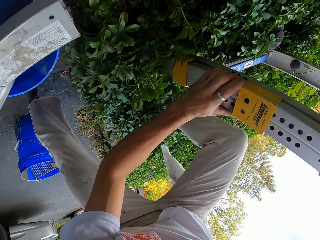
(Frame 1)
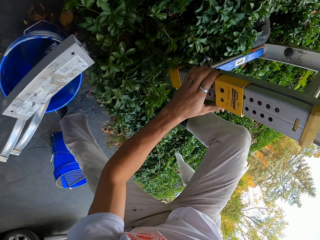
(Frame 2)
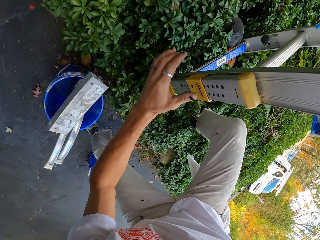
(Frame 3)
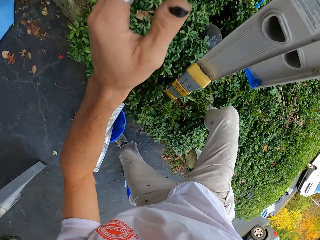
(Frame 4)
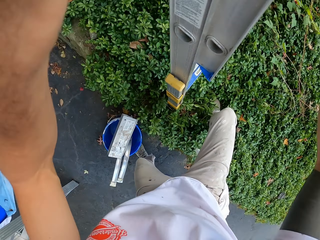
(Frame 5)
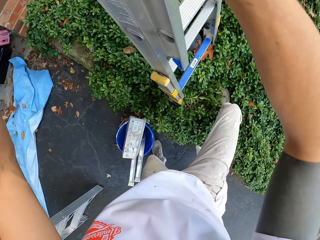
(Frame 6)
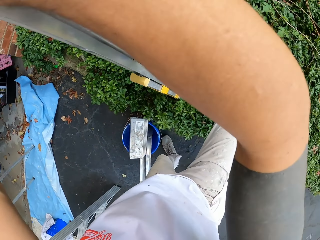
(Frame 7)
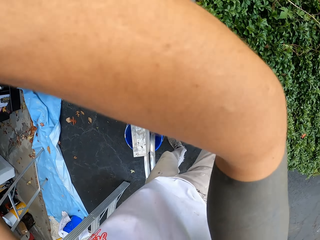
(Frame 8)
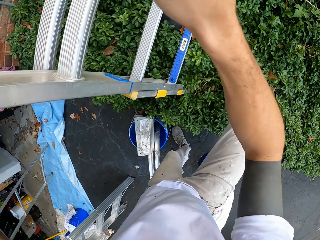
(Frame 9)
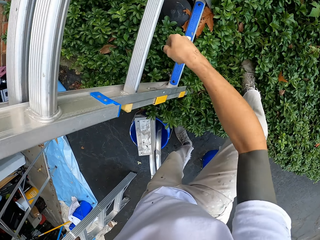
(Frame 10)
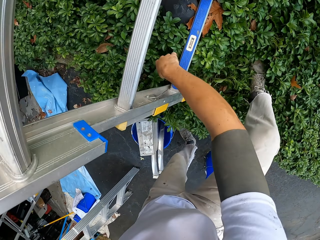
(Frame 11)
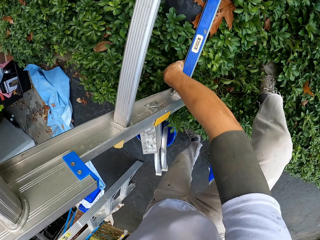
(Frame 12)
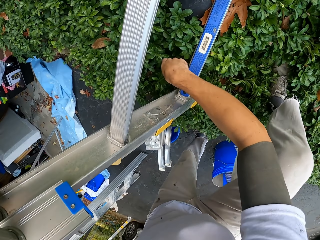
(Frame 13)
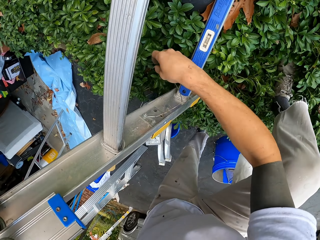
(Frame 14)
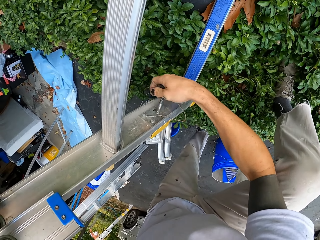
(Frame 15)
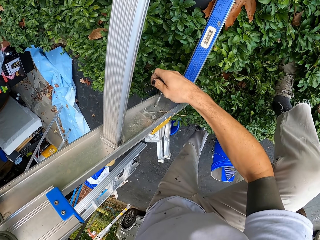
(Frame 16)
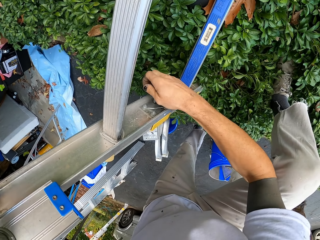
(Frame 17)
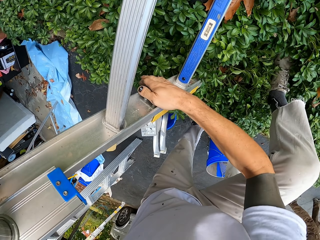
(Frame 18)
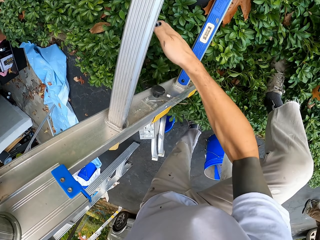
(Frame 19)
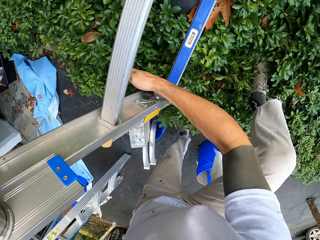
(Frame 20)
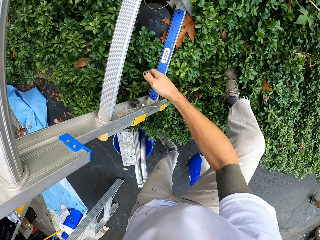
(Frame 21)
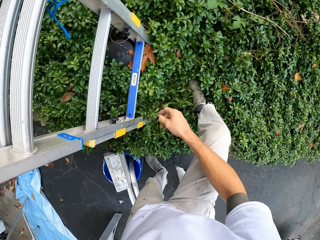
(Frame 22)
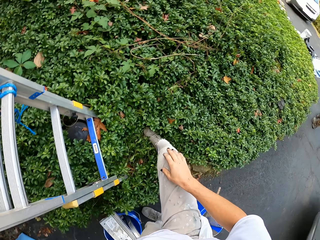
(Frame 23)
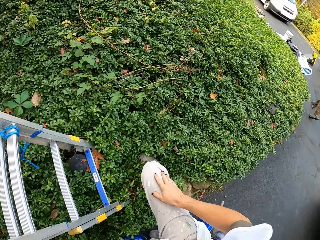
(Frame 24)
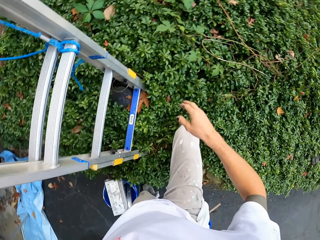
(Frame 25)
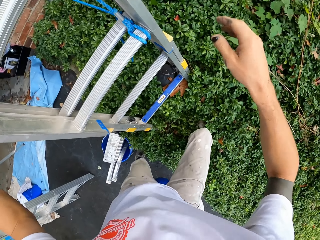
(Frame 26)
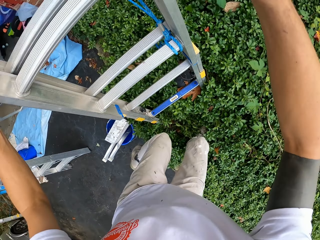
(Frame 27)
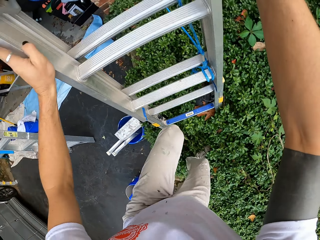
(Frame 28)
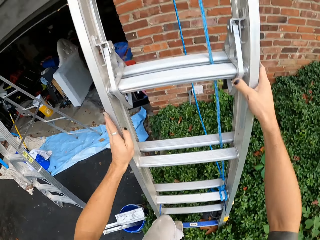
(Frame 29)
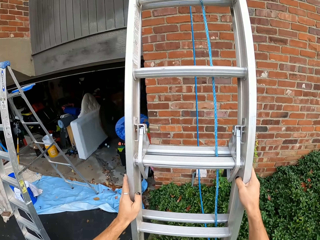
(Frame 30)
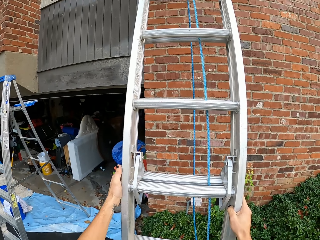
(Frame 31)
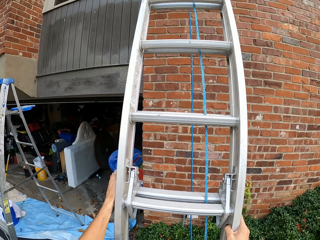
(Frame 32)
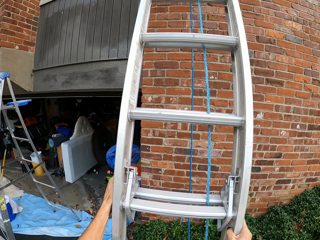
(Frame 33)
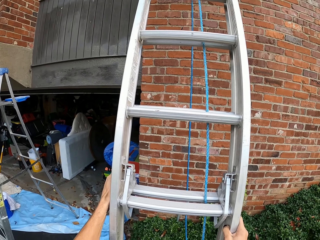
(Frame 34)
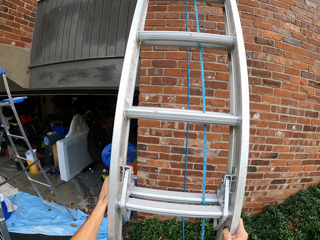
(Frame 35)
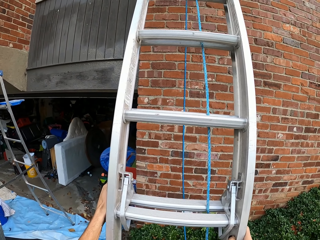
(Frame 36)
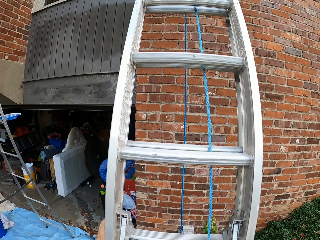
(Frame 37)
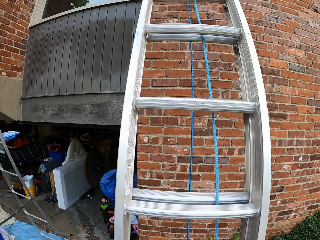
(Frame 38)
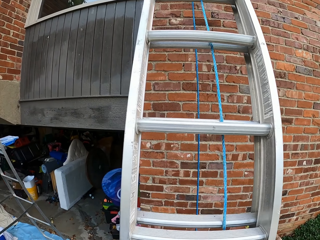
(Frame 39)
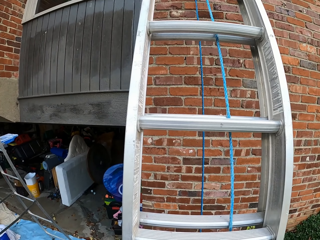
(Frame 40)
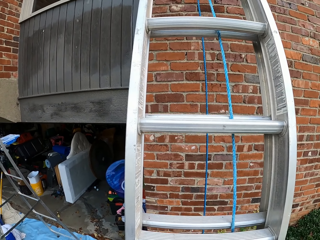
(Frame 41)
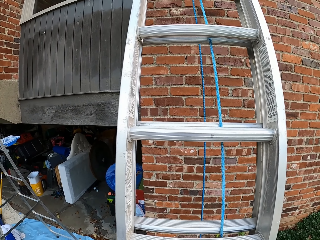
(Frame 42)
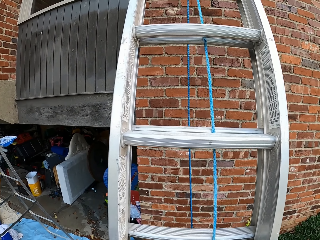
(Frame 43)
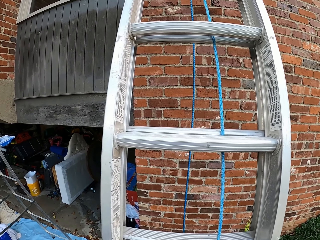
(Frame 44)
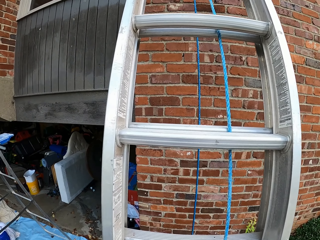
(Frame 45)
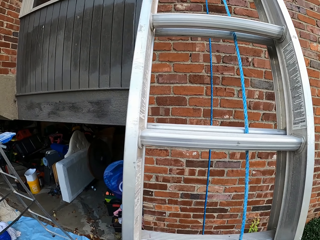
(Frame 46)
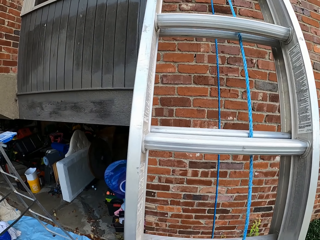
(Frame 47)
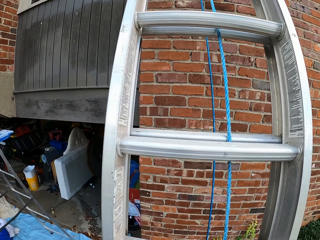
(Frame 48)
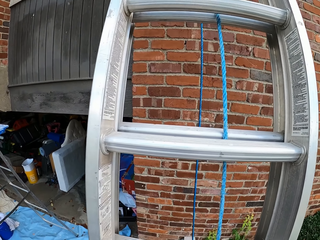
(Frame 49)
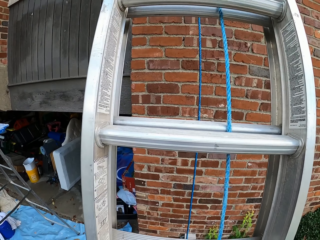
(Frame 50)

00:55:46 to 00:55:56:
The camera wearer locks the ladder. They fix the screw on the ladder. They climb up the ladder.

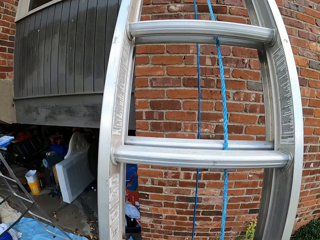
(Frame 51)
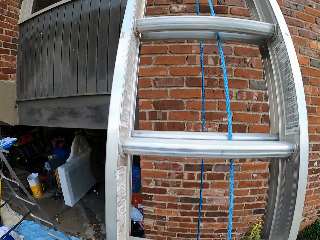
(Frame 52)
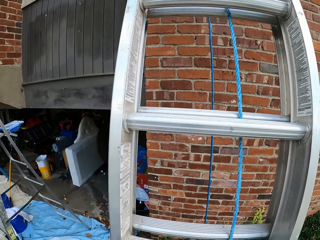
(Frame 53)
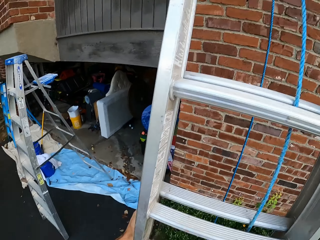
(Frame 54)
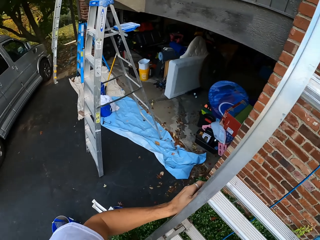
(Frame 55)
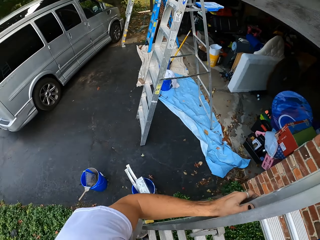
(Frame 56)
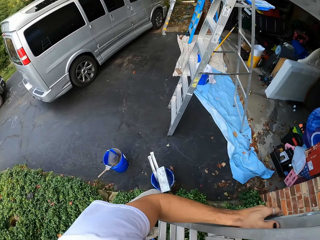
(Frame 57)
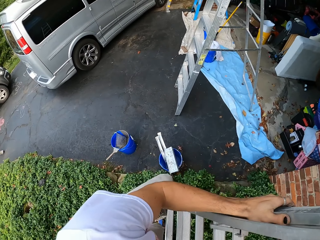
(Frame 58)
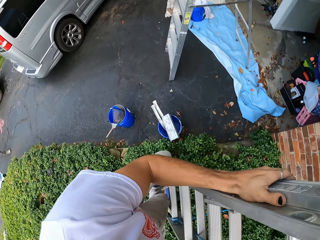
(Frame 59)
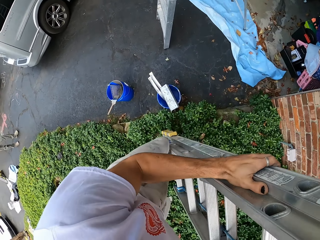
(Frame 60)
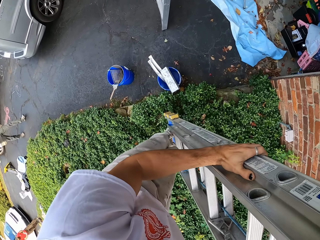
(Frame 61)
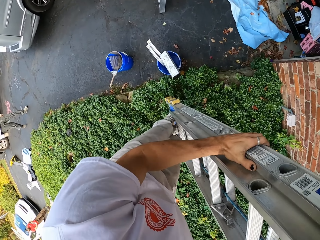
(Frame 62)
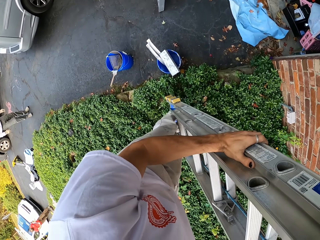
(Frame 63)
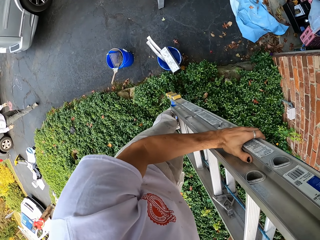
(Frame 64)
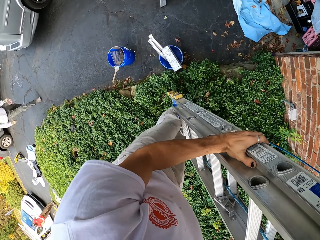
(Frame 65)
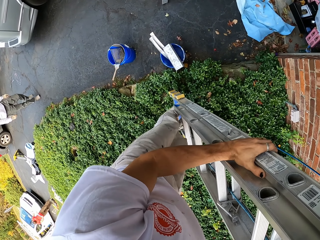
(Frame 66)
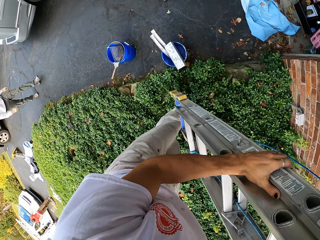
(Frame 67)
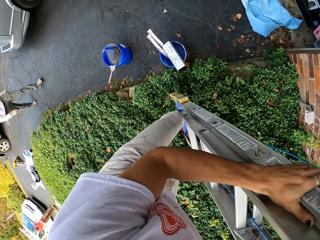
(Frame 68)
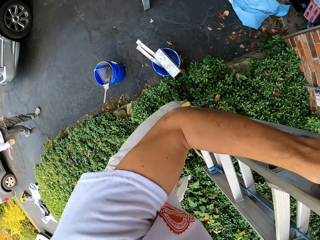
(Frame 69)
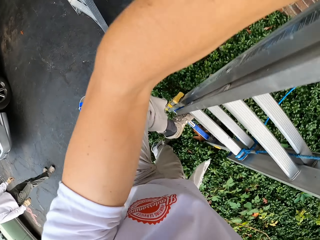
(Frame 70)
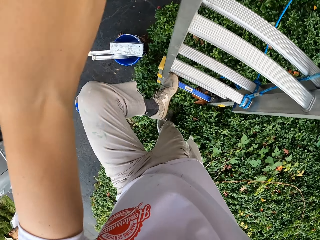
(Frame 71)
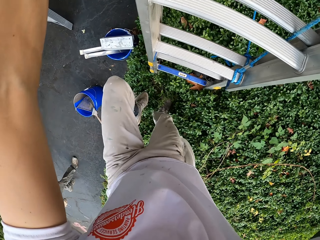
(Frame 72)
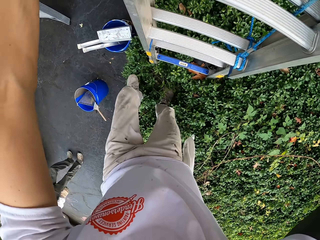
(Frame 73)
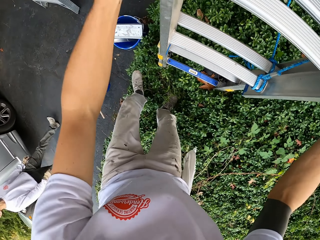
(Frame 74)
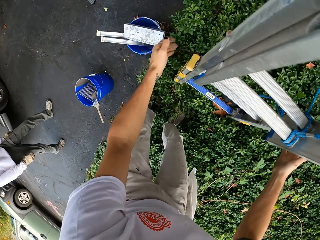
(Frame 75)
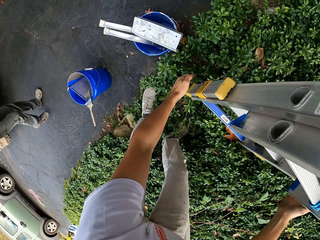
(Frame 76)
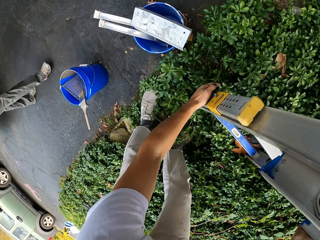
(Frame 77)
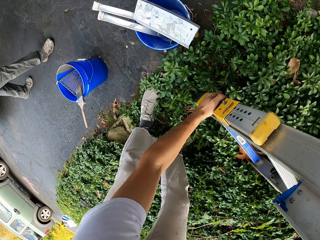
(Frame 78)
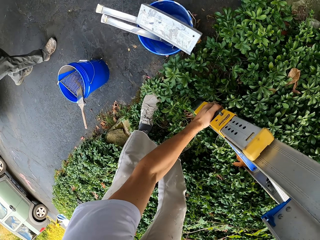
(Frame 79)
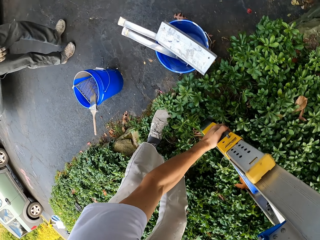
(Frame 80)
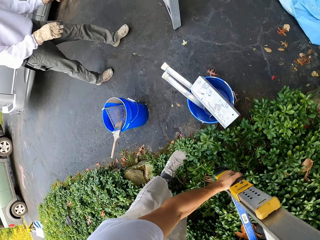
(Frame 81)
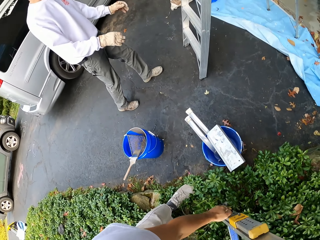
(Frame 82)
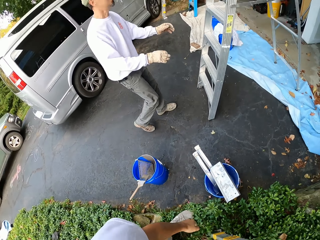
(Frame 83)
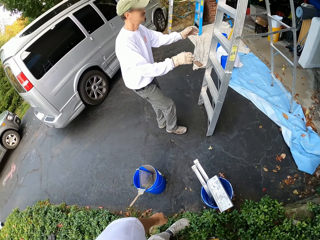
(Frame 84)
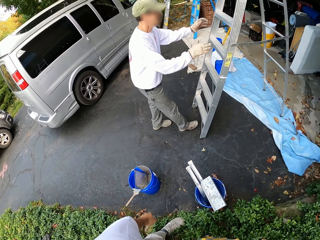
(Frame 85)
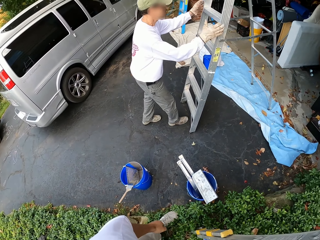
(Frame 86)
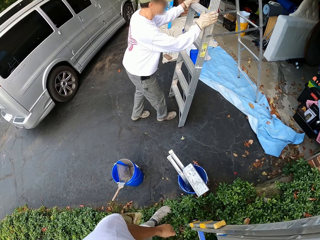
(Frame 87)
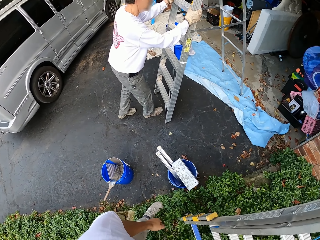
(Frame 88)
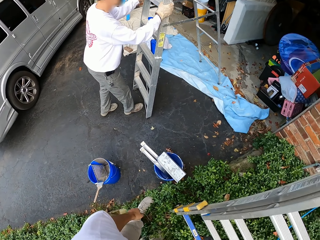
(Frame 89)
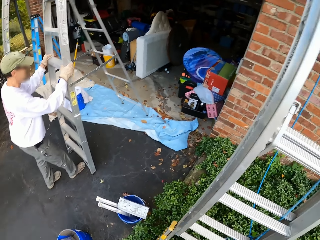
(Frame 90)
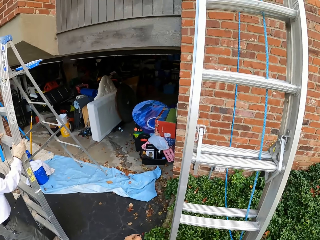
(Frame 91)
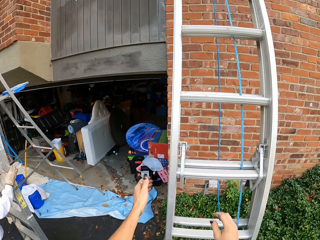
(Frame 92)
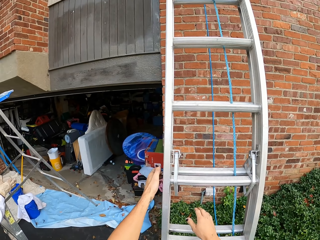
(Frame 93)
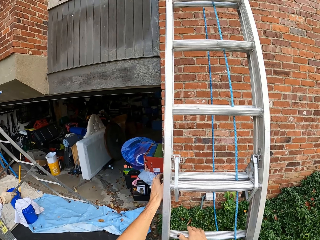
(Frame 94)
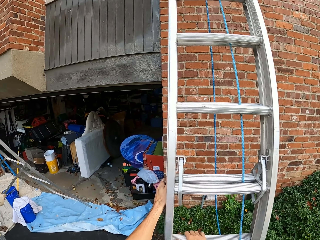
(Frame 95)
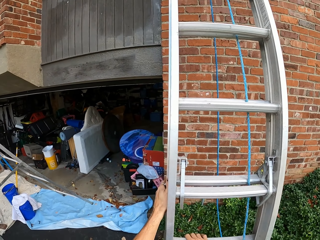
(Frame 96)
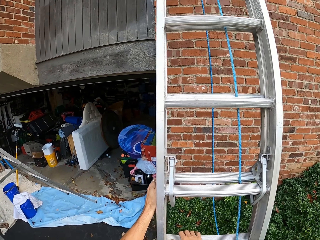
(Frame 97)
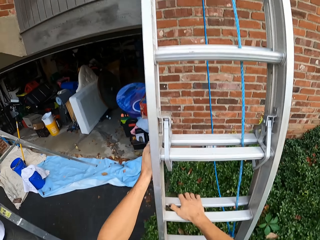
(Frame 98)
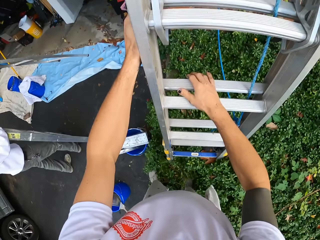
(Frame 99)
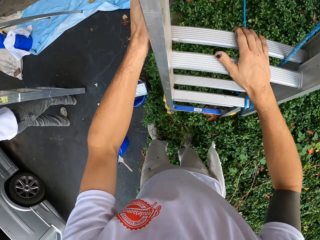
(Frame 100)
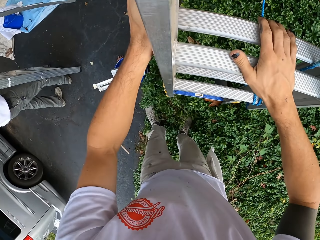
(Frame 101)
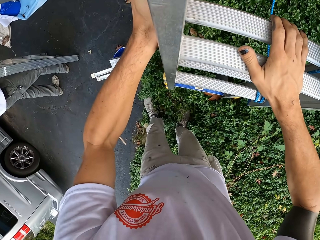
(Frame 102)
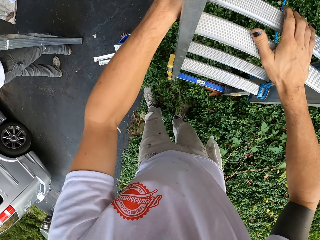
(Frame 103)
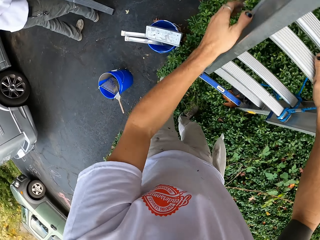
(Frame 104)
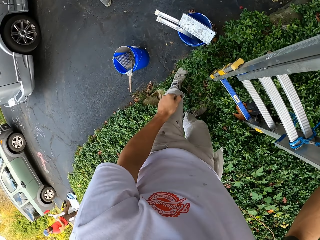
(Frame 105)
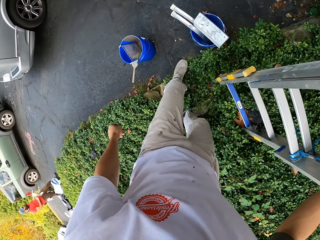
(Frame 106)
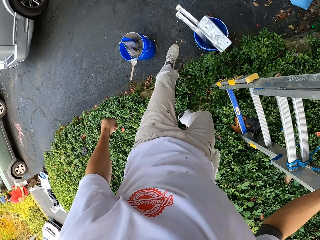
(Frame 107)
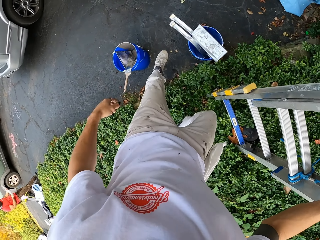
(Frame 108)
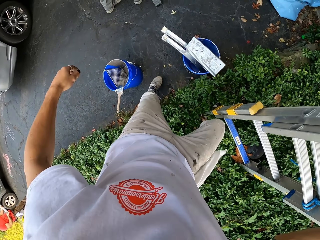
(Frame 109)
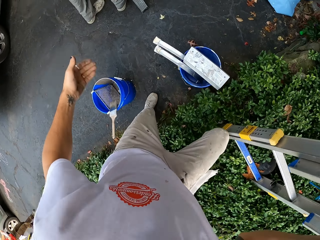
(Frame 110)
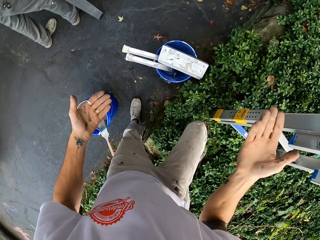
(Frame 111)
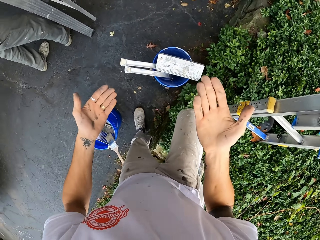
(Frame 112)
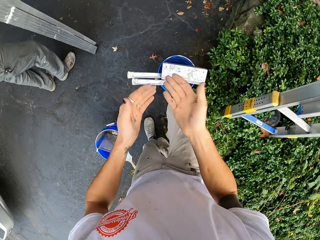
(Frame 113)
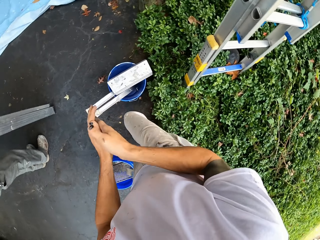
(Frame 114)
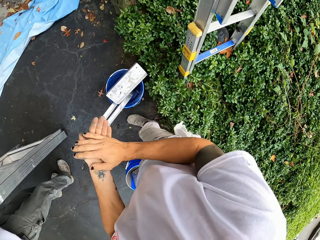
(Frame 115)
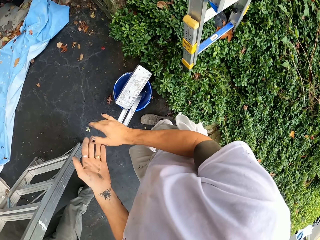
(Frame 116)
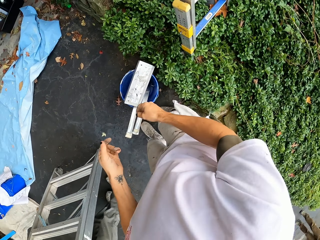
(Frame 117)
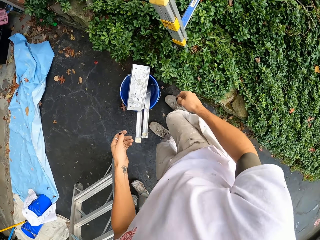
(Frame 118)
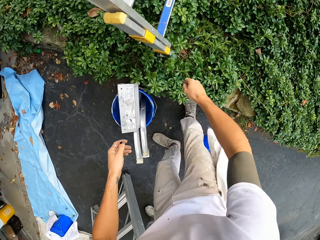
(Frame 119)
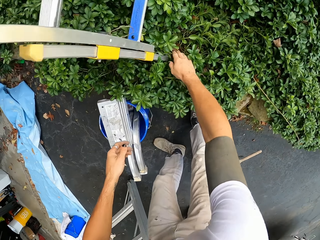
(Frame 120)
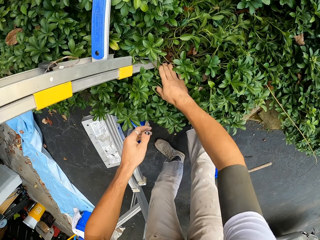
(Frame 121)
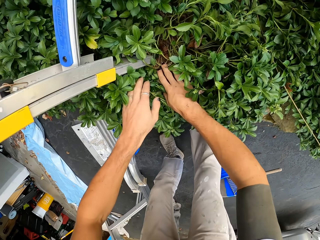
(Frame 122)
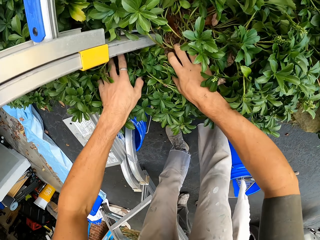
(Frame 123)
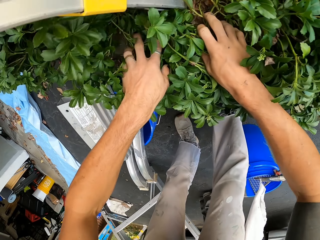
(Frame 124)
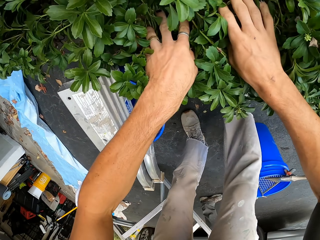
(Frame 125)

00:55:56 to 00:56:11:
The camera wearer descends the ladder. They shake the ladder. They check the ladder. They adjust the ladder. A man checks the ladder stability. The man moves the ladder. The camera wearer checks the ladder stability. They make a step down. They rub their hands together. They look in the plants.
